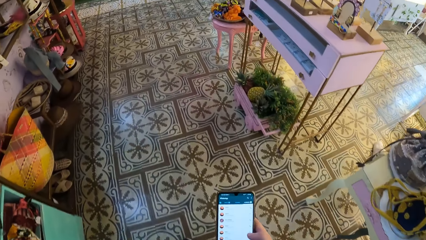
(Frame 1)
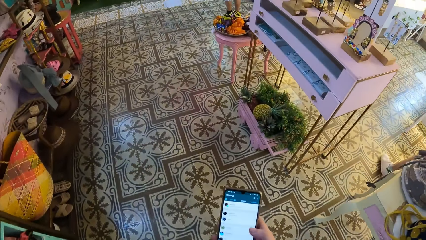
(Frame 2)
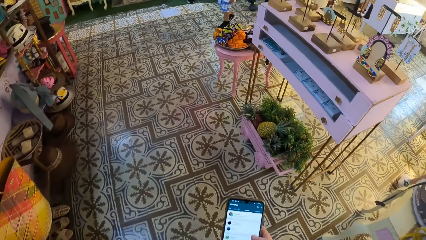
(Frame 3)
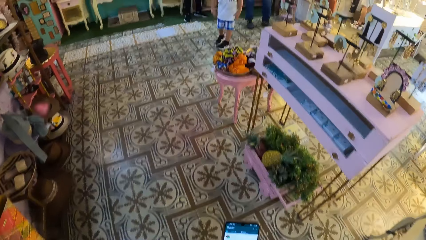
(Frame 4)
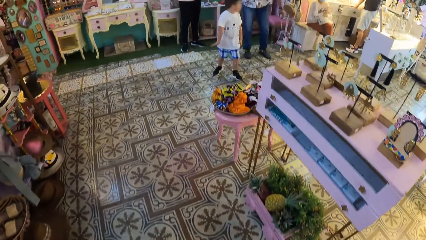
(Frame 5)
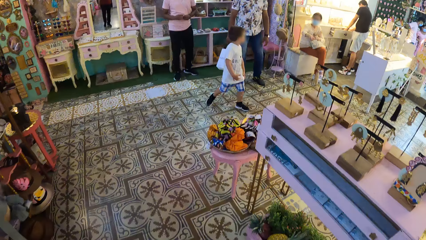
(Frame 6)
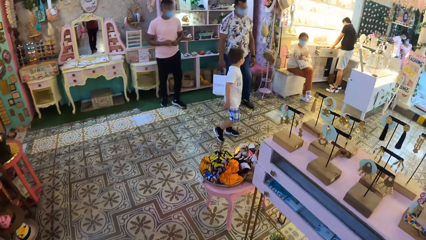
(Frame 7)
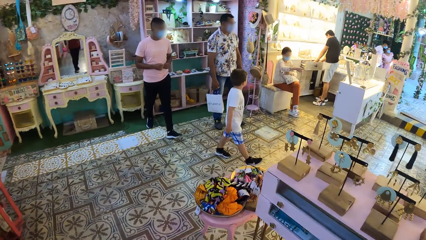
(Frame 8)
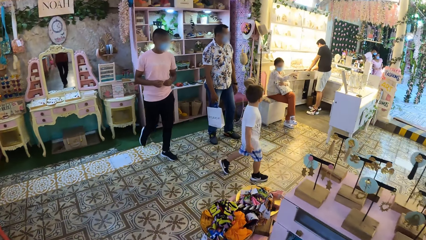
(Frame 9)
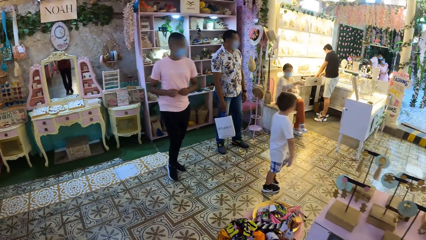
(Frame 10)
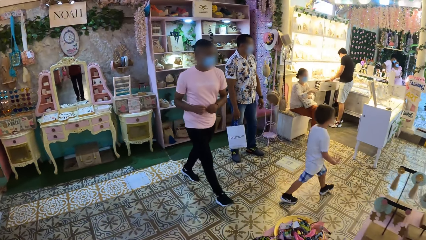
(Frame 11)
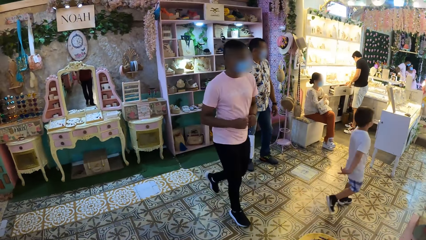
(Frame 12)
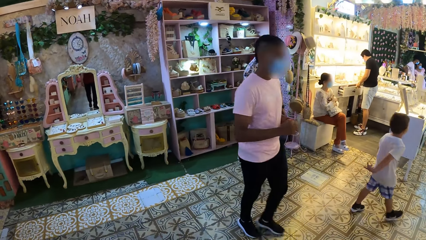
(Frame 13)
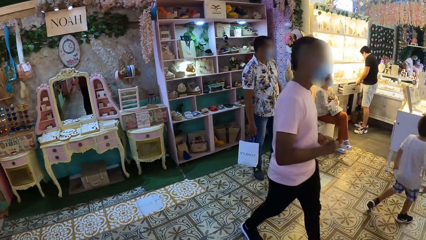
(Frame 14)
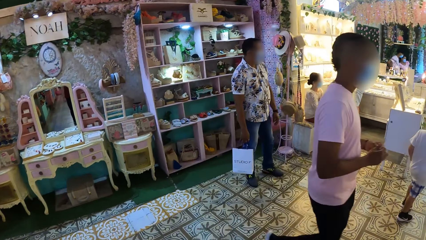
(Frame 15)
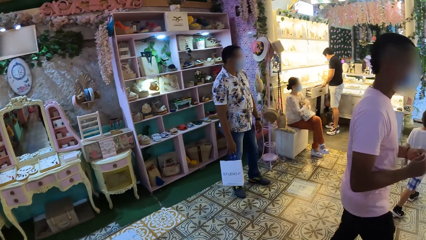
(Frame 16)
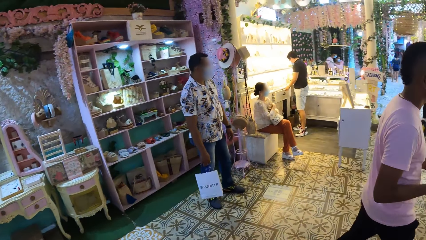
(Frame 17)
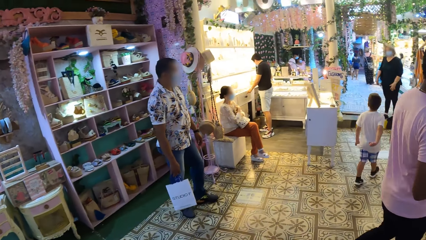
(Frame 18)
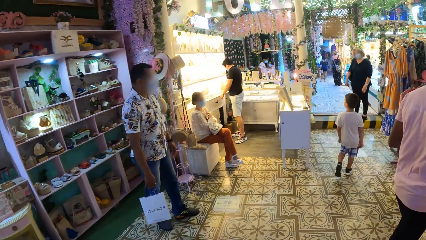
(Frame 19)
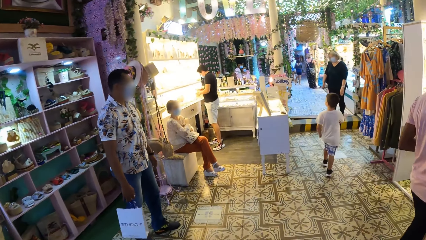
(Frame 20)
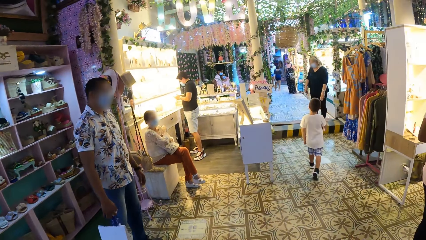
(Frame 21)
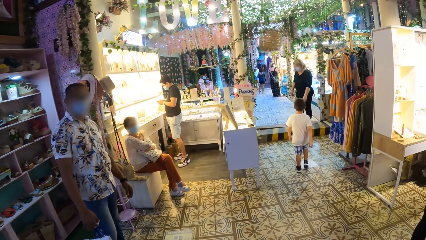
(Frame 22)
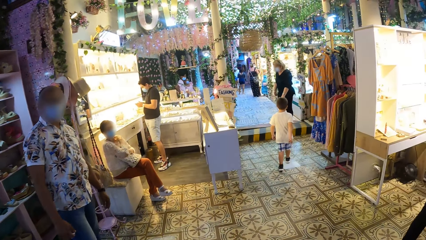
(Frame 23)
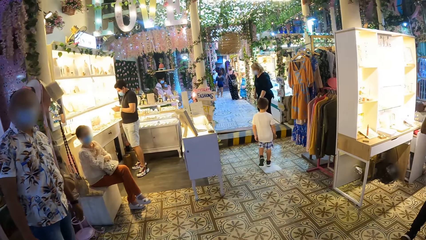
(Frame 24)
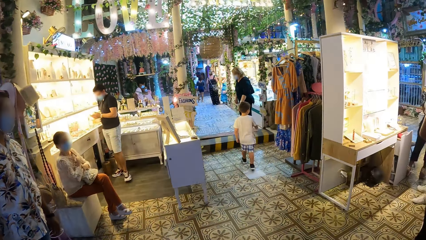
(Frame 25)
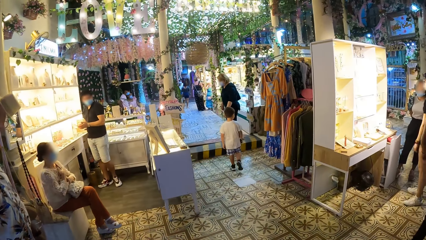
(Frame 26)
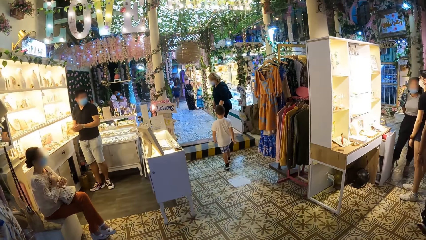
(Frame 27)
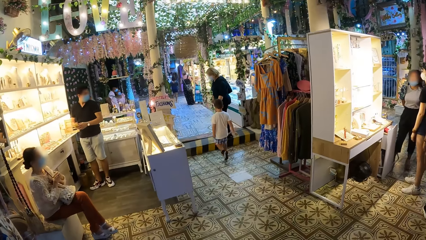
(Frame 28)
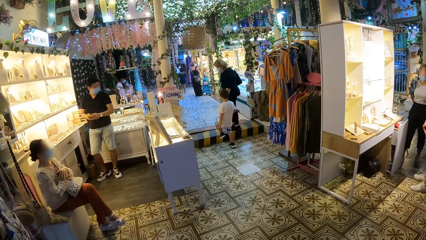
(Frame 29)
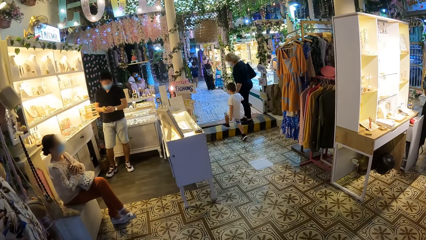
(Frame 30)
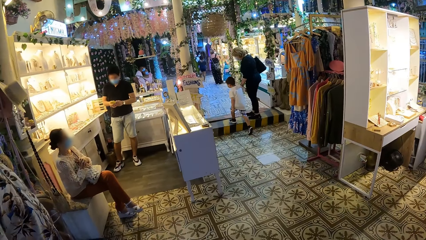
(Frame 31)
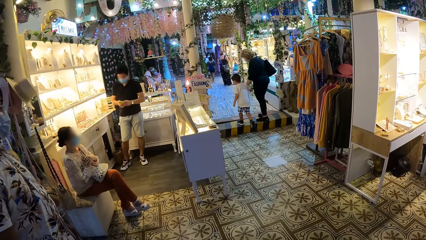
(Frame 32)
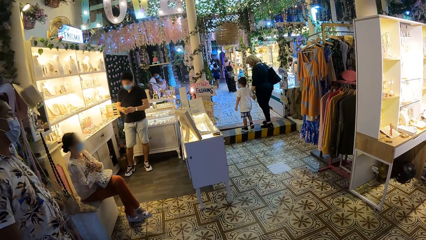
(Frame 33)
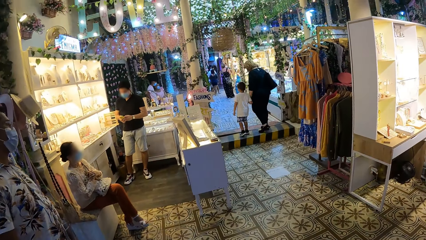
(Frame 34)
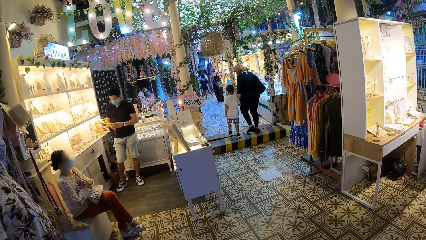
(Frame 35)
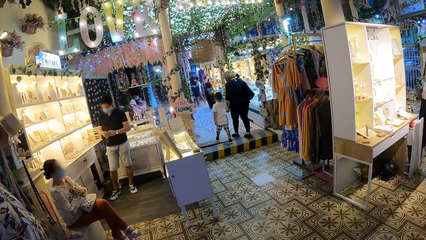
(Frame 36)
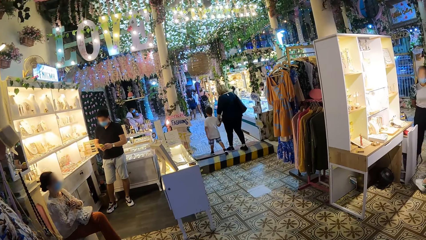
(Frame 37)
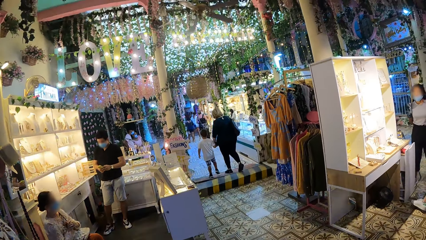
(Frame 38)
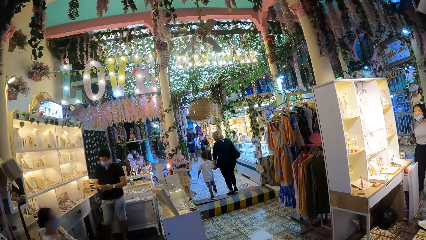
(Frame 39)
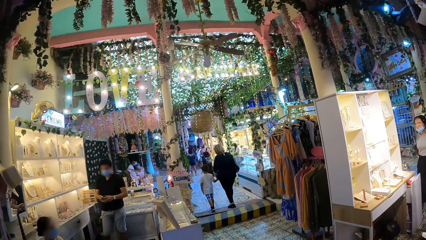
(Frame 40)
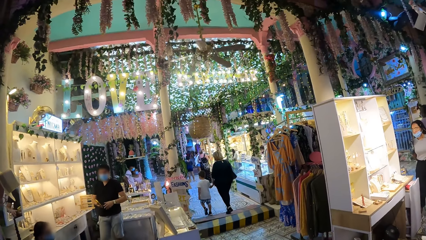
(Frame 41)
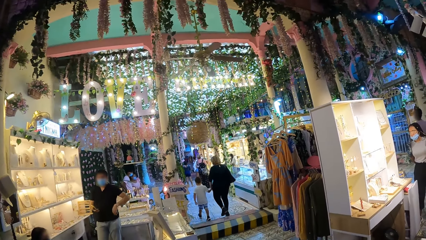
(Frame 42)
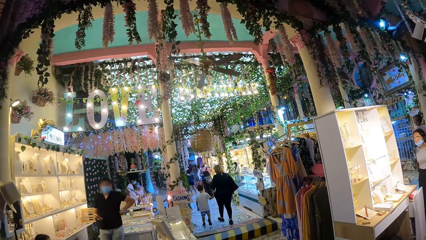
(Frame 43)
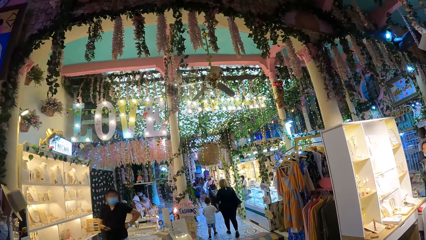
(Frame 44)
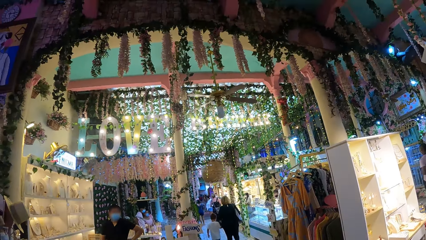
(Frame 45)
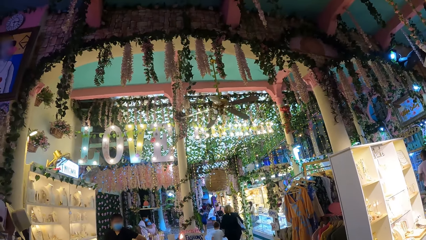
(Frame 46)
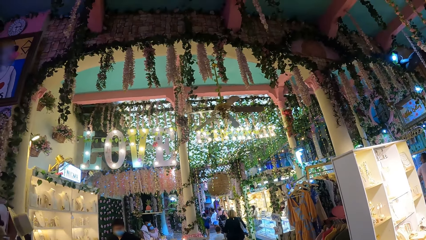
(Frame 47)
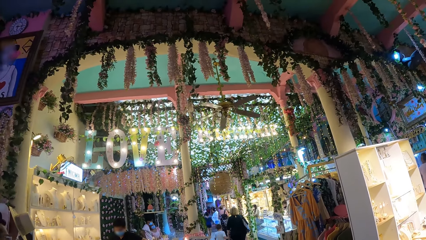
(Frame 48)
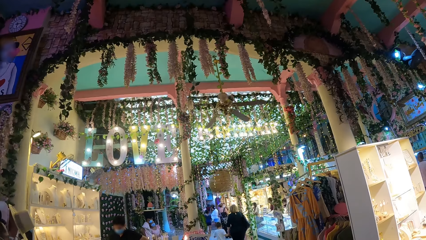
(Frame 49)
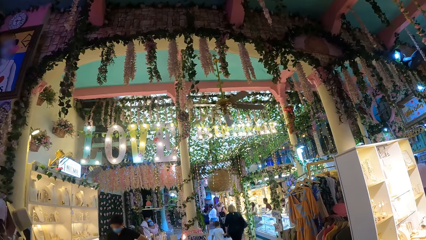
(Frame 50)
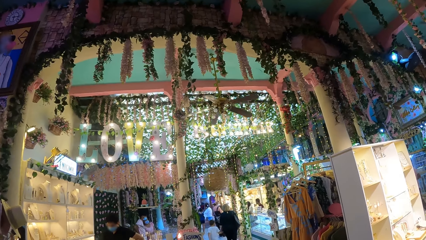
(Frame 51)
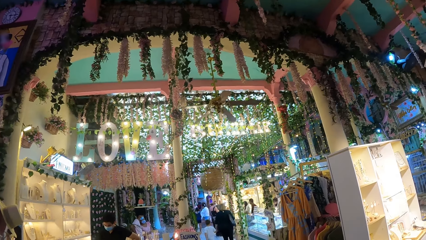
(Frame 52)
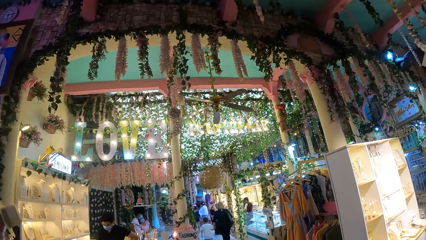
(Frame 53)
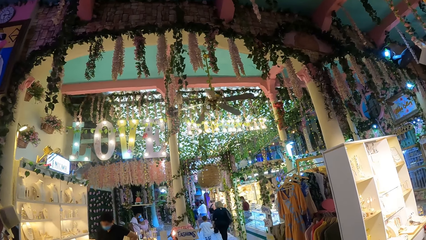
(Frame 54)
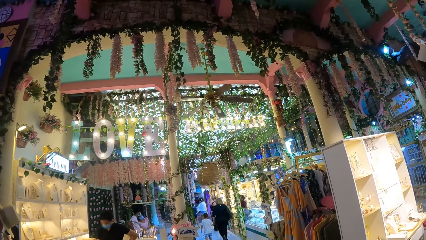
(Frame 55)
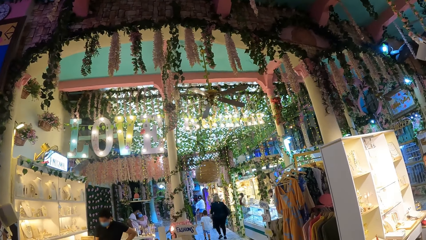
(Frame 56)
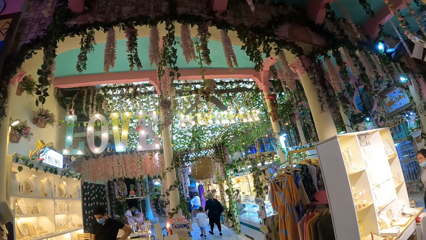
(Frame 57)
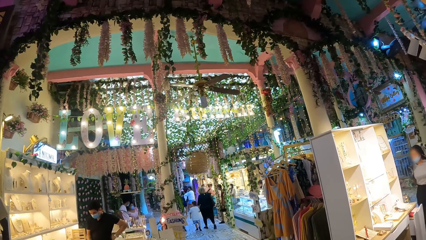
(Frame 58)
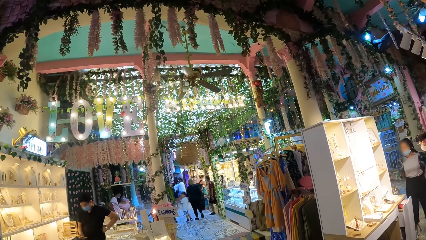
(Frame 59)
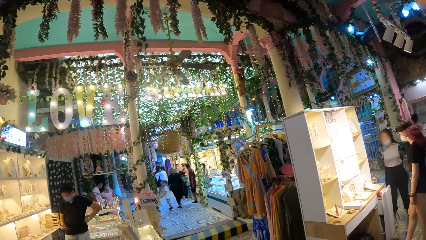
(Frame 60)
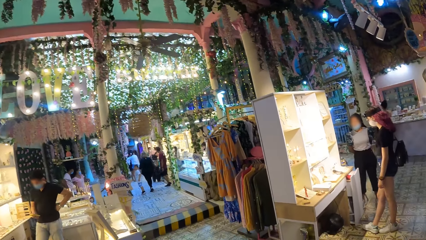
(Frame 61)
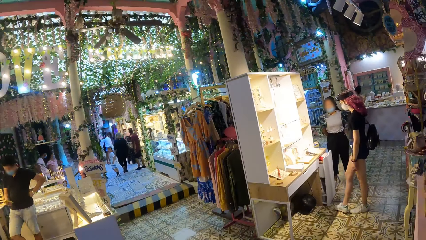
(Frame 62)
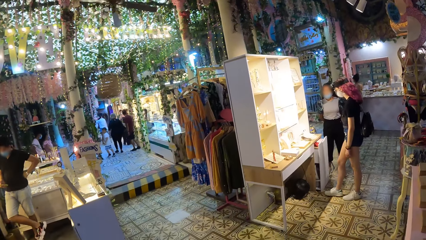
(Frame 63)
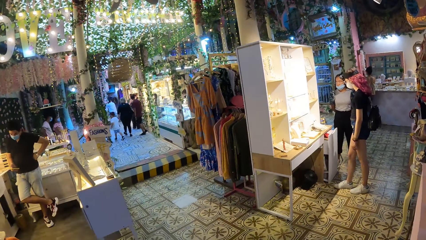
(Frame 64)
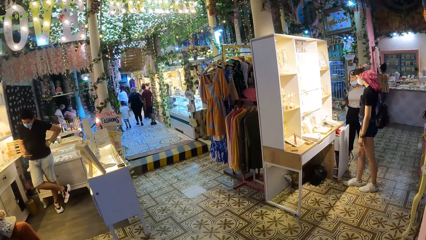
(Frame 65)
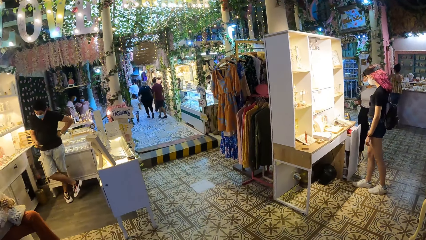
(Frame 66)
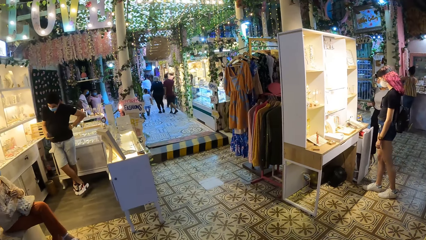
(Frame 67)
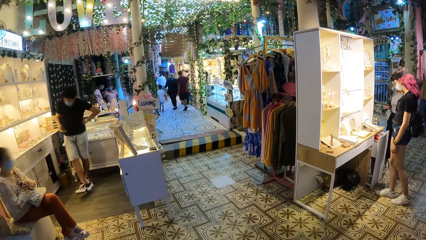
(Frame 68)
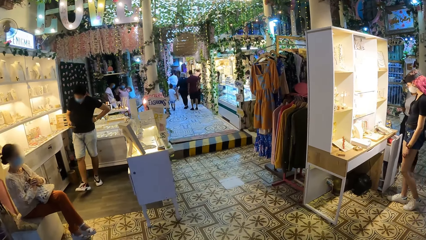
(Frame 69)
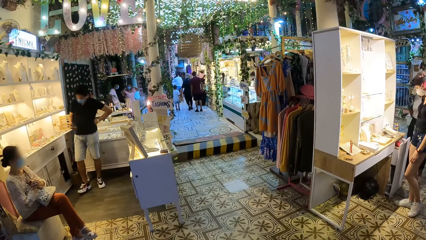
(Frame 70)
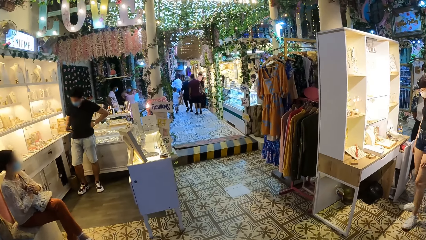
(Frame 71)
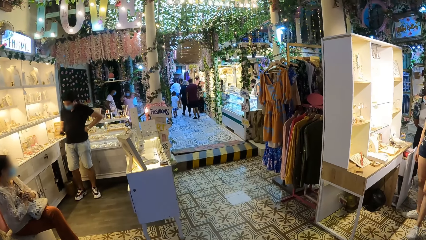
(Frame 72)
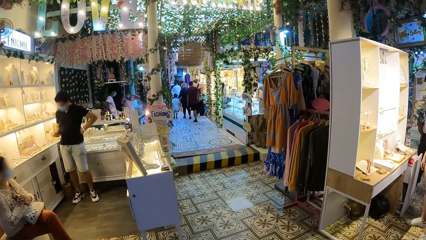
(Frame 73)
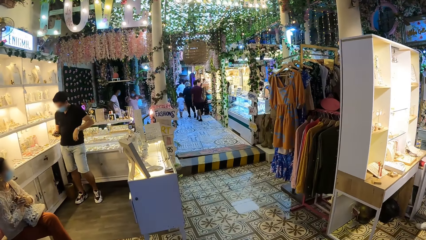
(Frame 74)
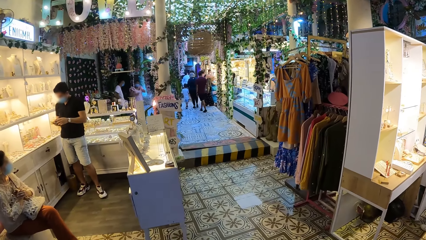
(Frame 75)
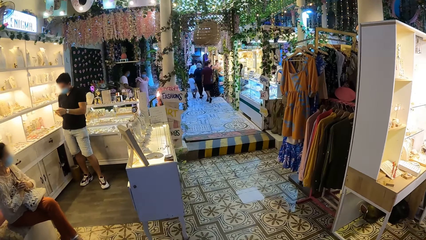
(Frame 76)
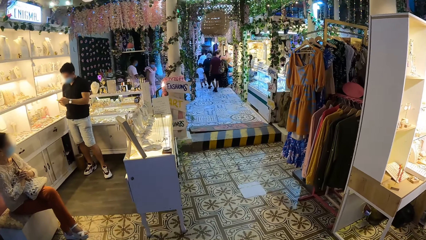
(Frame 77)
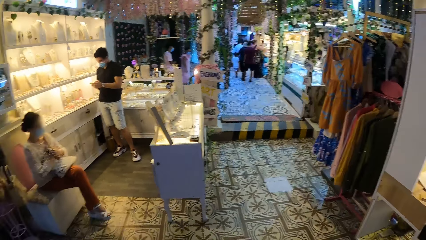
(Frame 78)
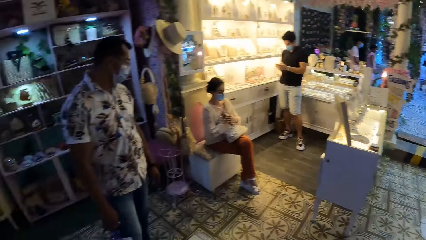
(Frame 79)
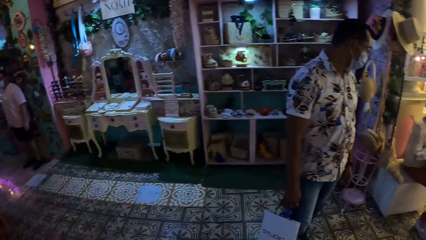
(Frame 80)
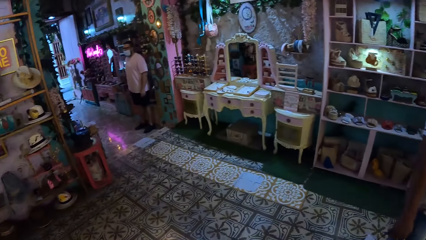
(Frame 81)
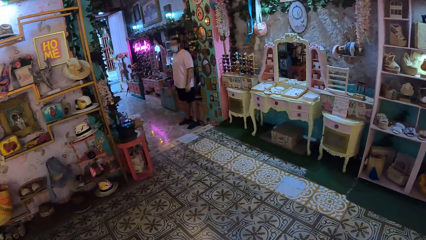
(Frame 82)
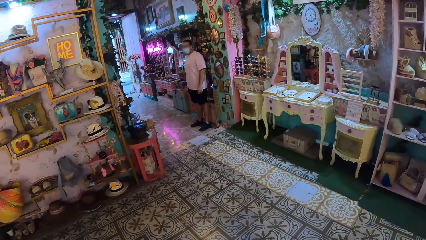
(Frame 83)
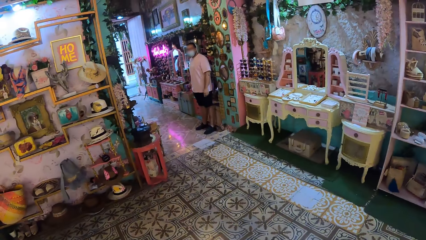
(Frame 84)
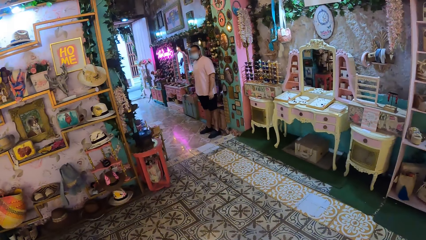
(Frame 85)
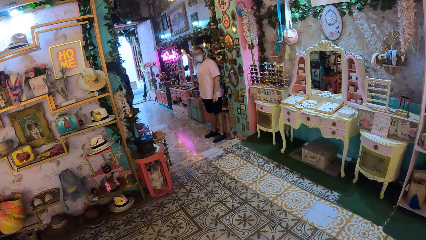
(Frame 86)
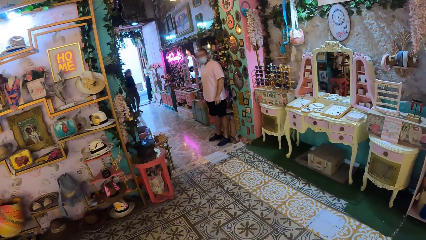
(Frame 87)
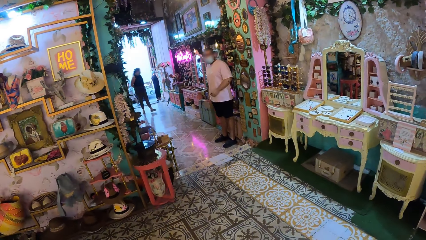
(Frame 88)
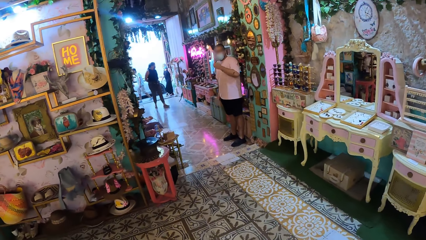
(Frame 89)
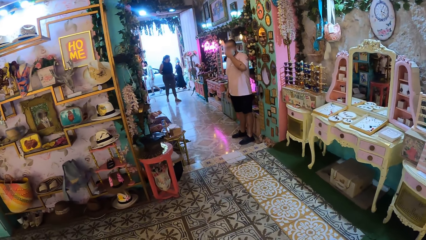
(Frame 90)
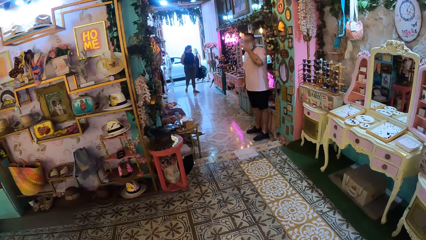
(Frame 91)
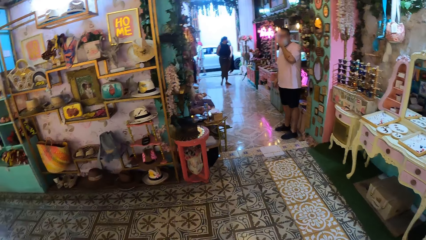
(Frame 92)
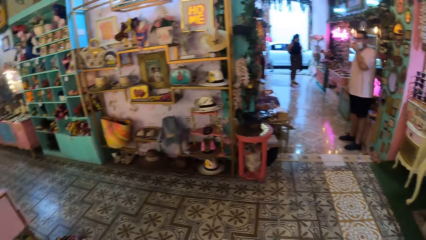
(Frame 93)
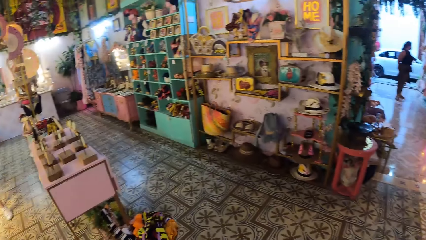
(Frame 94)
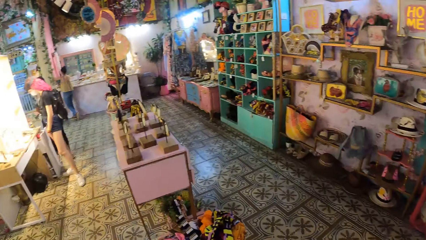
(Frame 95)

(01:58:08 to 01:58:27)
A man walks past the camera wearer. The camera wearer turns around.
